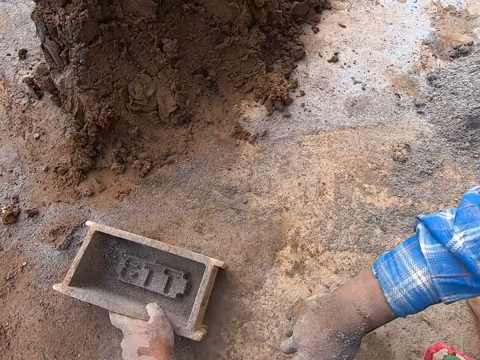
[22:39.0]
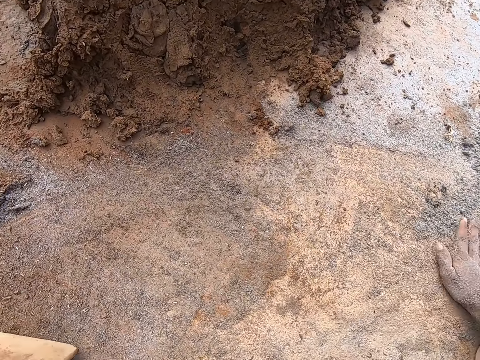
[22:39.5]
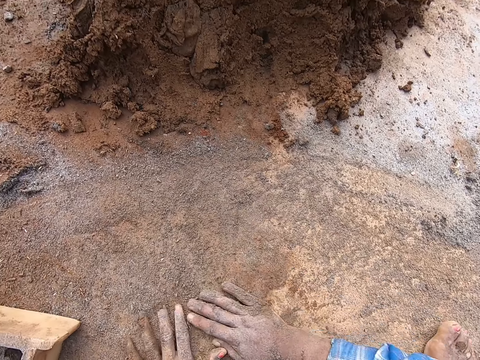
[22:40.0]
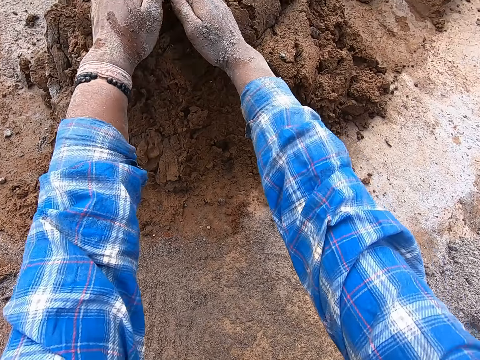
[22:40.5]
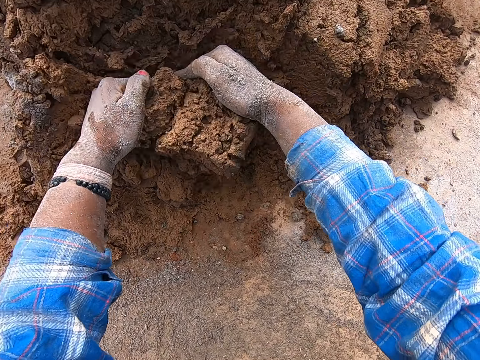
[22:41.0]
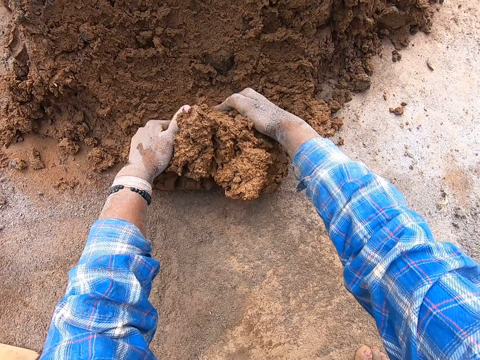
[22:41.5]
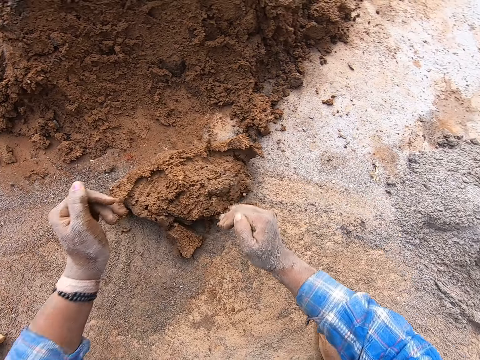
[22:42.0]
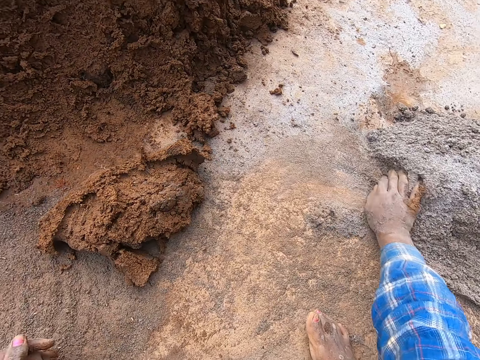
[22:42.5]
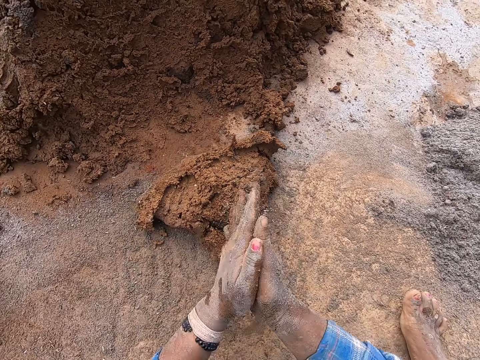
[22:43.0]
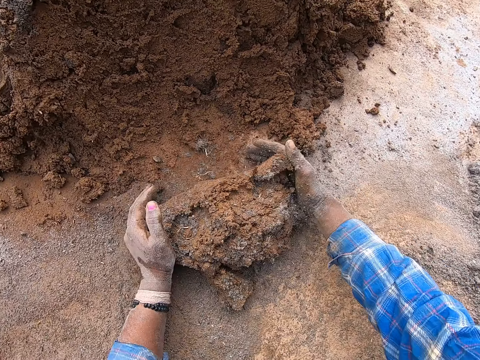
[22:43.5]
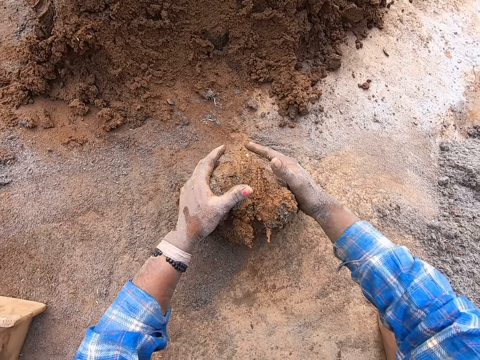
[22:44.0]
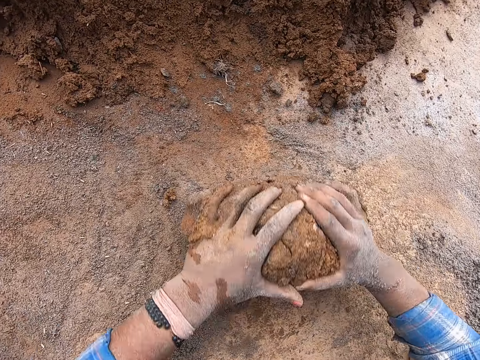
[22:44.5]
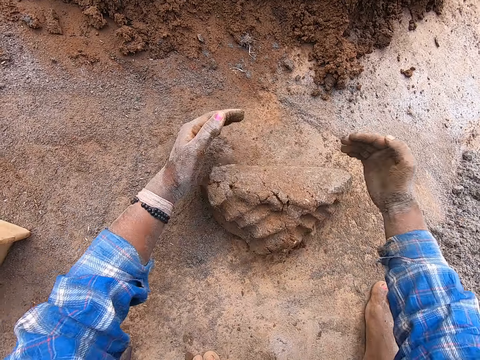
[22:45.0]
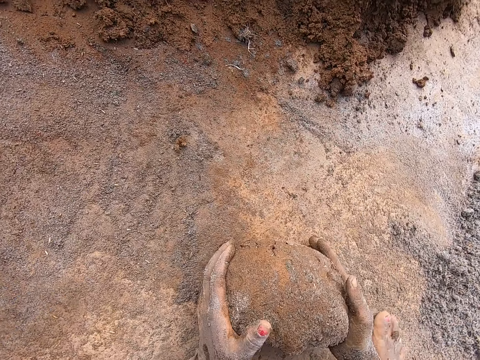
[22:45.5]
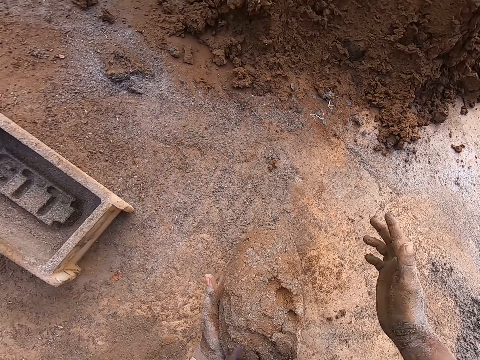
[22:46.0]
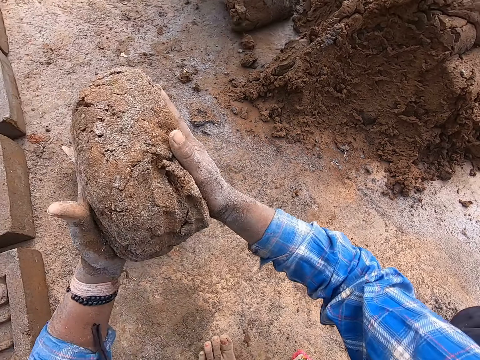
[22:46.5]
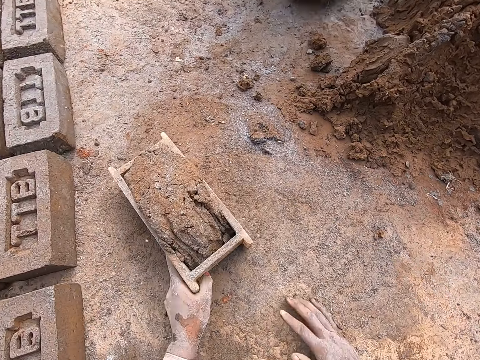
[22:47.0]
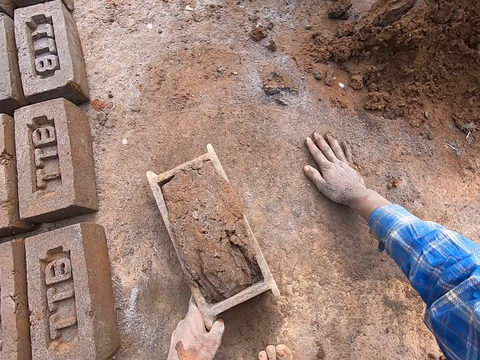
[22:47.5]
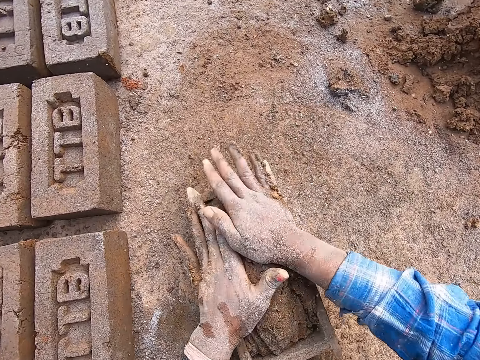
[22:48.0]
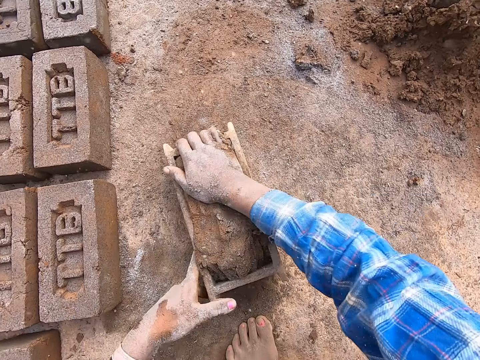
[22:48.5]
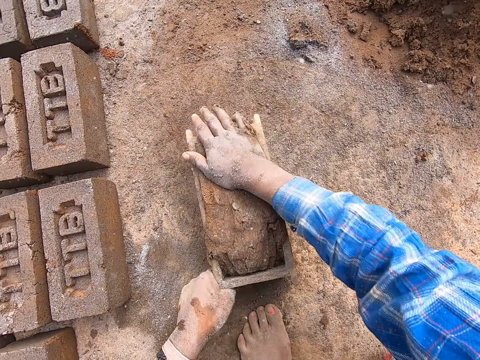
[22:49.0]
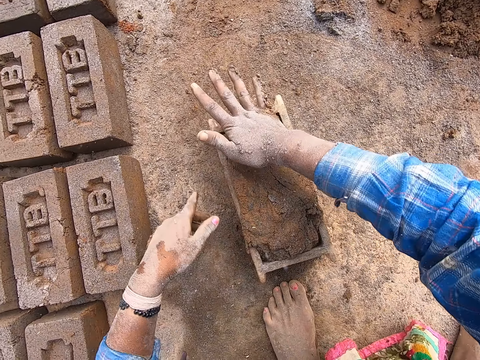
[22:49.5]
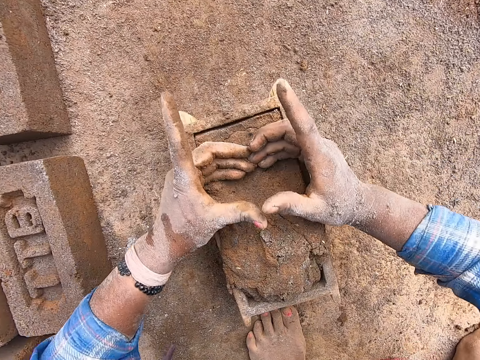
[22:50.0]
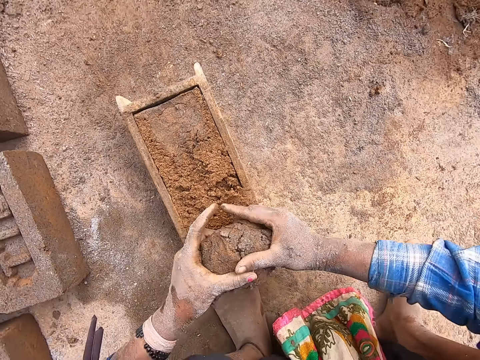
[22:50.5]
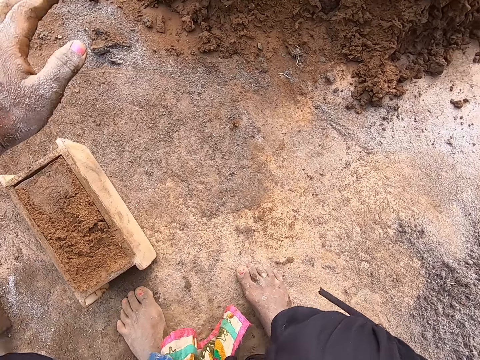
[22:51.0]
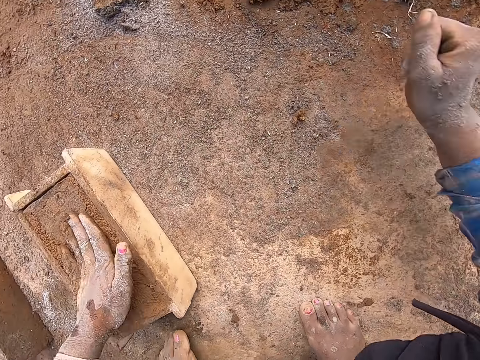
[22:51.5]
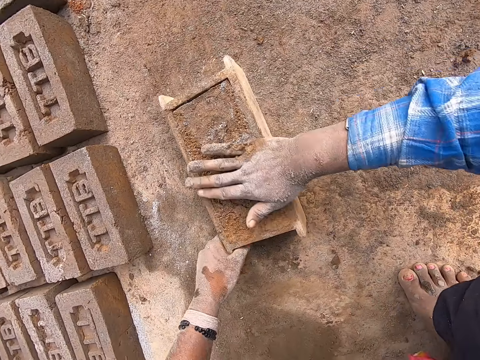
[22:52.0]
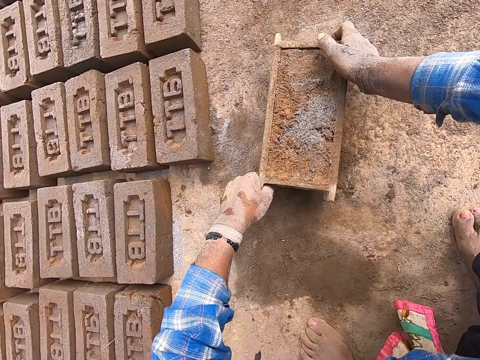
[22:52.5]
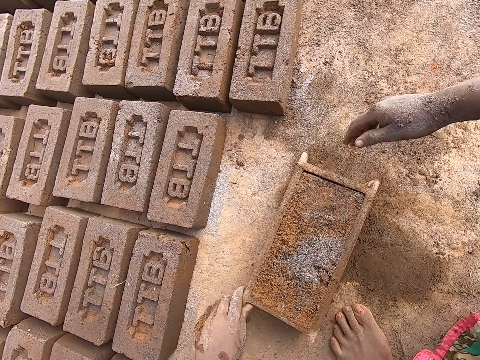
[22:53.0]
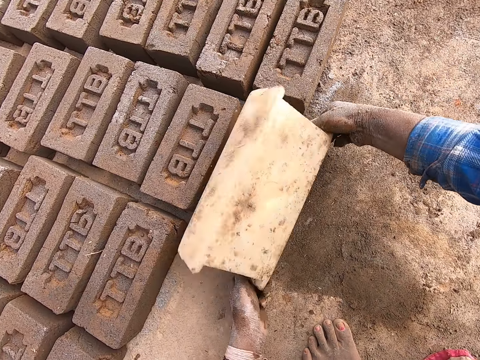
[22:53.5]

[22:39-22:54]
The camera wearer holds the brick mold with their left hand. They rub their right hand on the cement on the ground. They rub both hands on the cement on the ground. They spread sand on the ground. They take some clay mixture from the heap of clay mixture on the ground with both hands. They rub their right hand on the cement on the ground. They take cement from the ground with their right hand. They rub both palms together. They mold the clay mixture on the ground with both hands. They wipe their hands with the sand. They roll the clay on sand. They carry the clay from the floor with both hands. They put the clay into the block mold with both hands. They touch the block mold with their left hand. They rub the right hand on the floor. They spread cement on the ground with the right hand. They hold the block mold or brick maker with the left hand. They press the clay in the block mold with both hands. They adjust the brick maker with both hands. They remove excess clay on the block mold with both hands. They throw excess clay in their hands on the clay on the floor. They touch the clay in the block mold with their right hand. They level the clay in the brick maker with the left hand. They pour sand on the clay with their right hand. They level the clay in the brick maker with the right hand. They spray the sand on the clay with both hands. They drag the brick maker with both hands. They put the clay in the block mold on the floor with both hands.

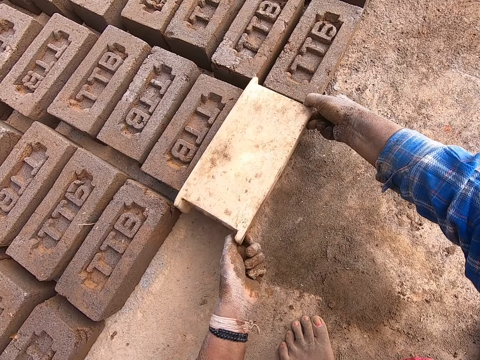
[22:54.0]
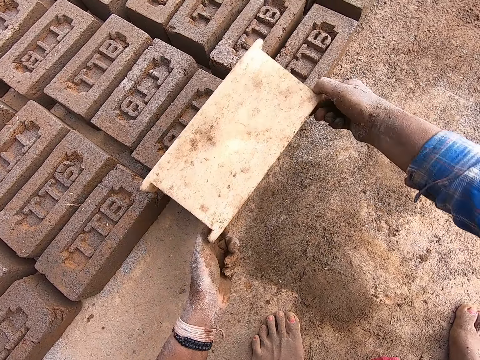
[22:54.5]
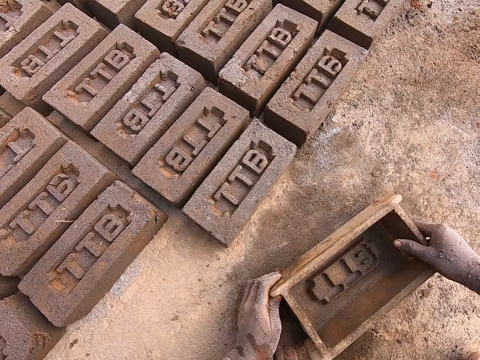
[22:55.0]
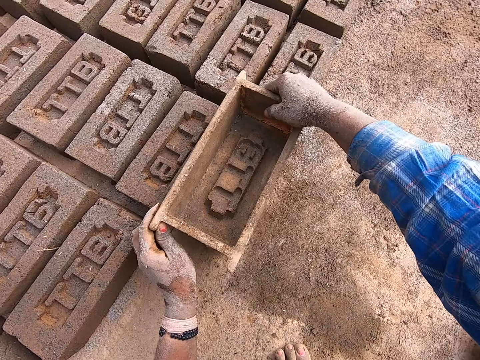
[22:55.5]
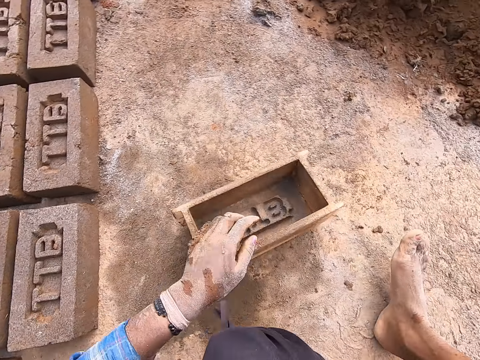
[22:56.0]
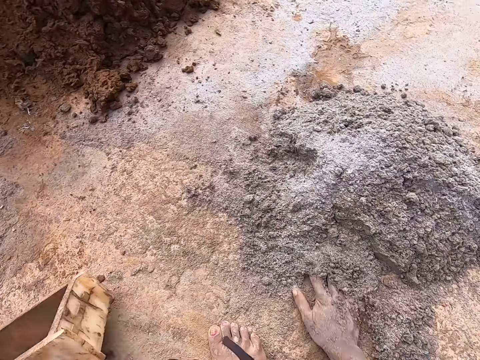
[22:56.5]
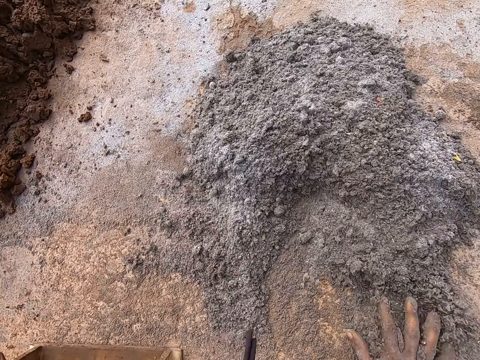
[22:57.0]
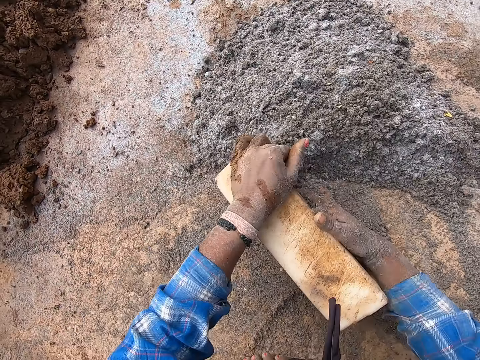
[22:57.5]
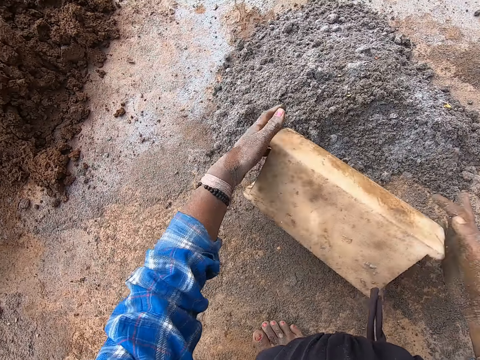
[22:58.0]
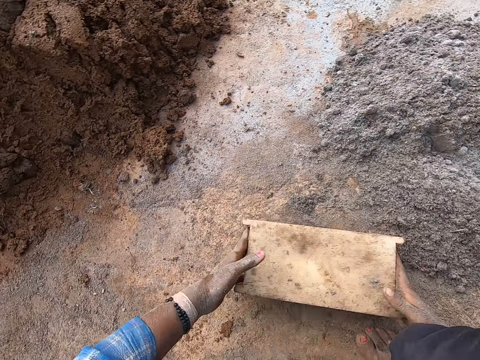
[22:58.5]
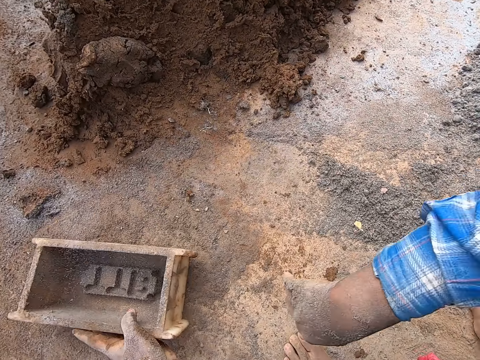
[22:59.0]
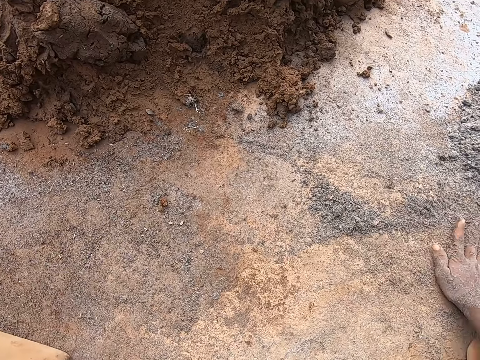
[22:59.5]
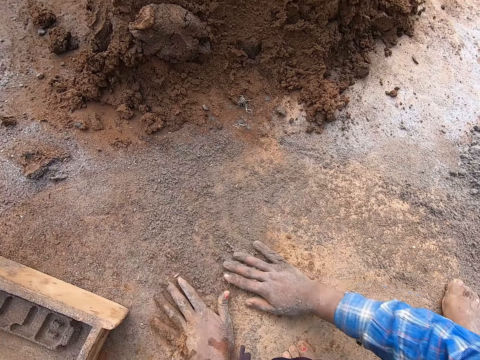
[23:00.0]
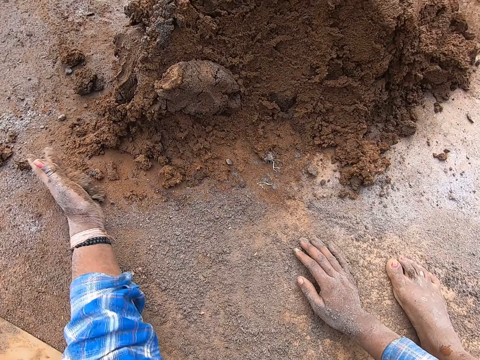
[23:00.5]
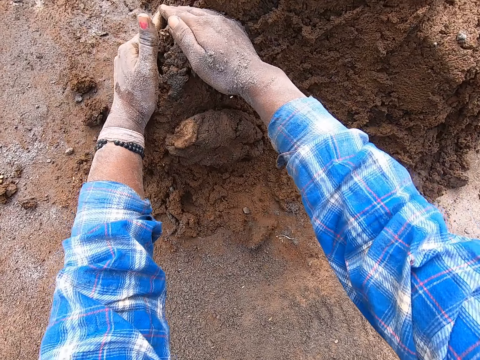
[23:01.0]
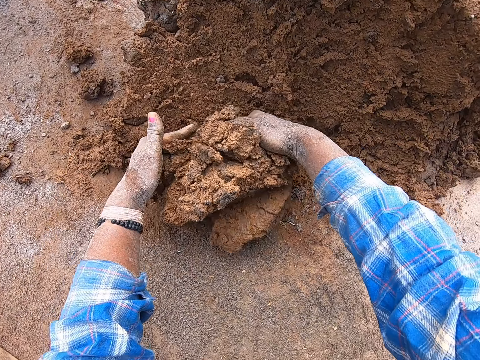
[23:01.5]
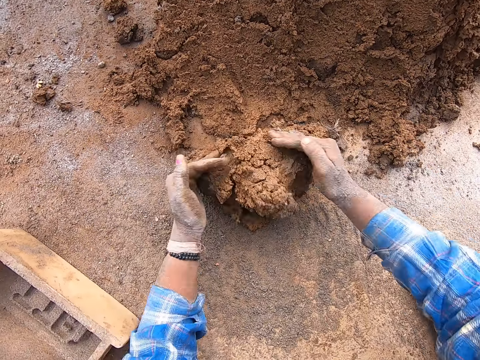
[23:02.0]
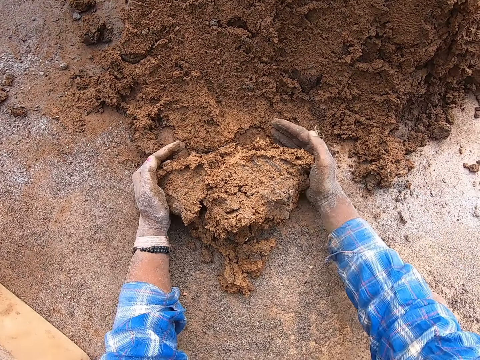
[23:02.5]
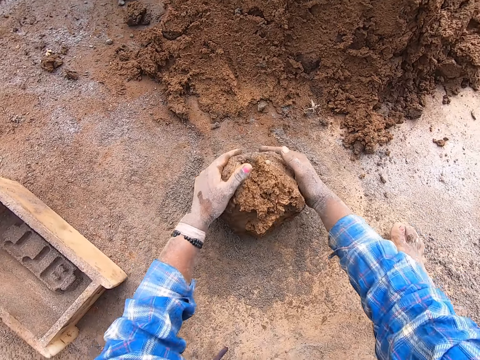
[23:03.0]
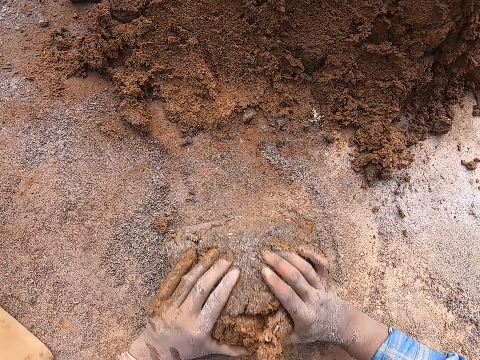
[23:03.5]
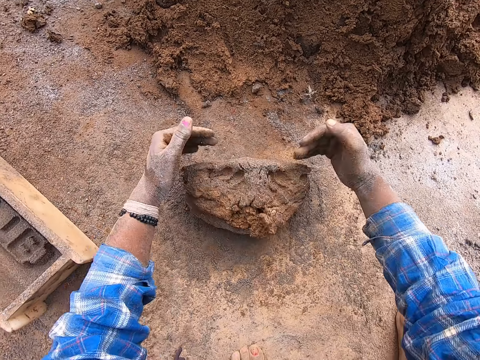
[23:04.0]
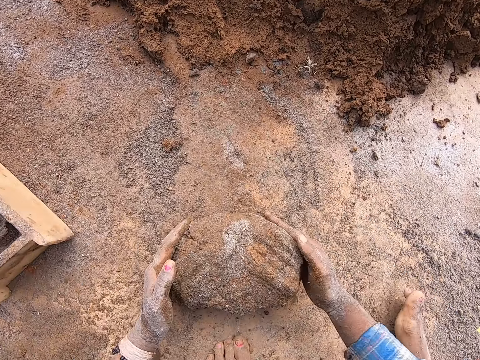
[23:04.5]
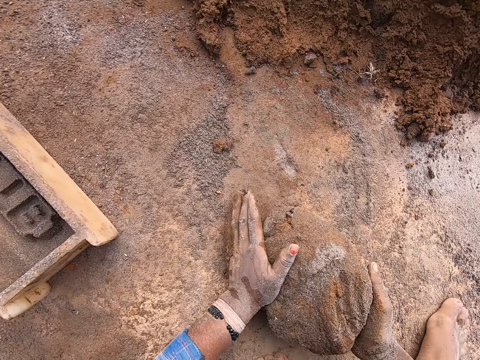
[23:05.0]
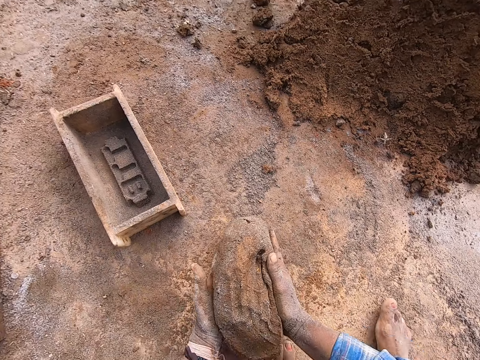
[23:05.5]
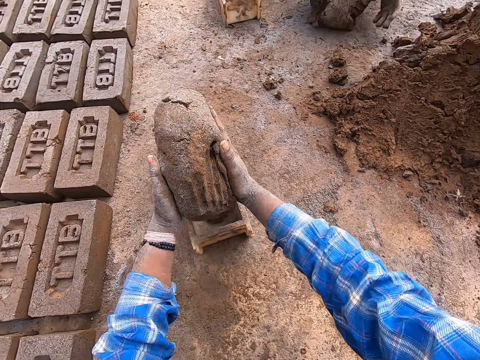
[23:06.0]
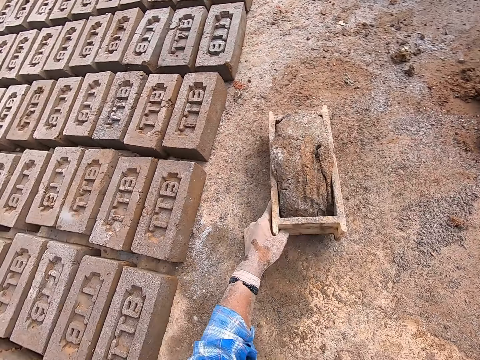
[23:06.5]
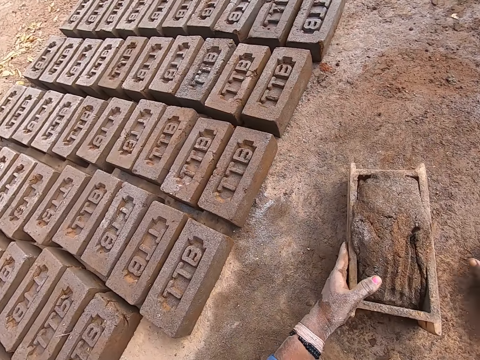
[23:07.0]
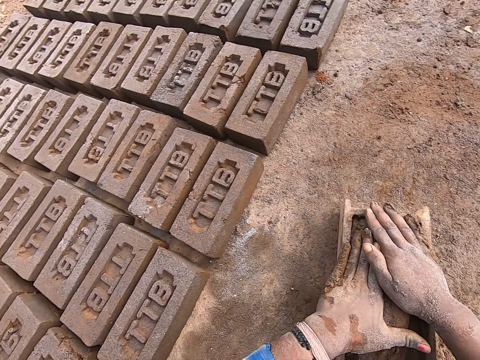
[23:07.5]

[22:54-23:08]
The camera wearer turns a brick maker or block mold with both hands. He removes the block mold from the clay with both hands. He lifts the brick maker with both hands. He drops the block mold on the floor with both hands. He puts the brick maker on a brick. He holds the brick maker with his left hand and throws the brick maker on the ground. He carries sand or cement with his right hand. He mixes the cement with his right hand. He drags the brick maker with his left hand. He puts the sand into the block mold with his right hand. He pours the sand in the block mold on the floor with both hands. He turns the brick maker. He throws the brick maker on the ground. He rubs his right hand on the floor. He holds the brick maker with his left hand. He spreads the cement on the ground. He rubs his left hand on the floor. He cuts clay with both hands. He pulls the clay with both hands. He mixes the clay on the floor with both hands. He rolls the clay on the cement with both hands. He carries the sand with his right hand. He lifts the clay with both hands. He puts the sand into the block mold with his right hand. He puts the clay in the brick maker. He holds the brick maker with his left hand and pushes the cement with his right hand. He presses the clay in the block mold with both hands.
